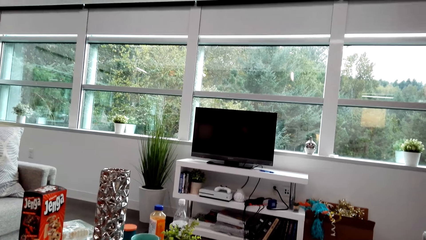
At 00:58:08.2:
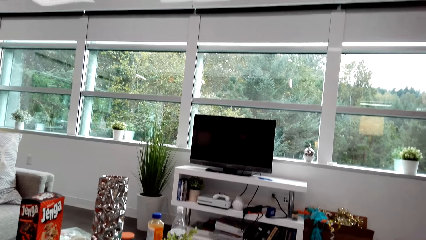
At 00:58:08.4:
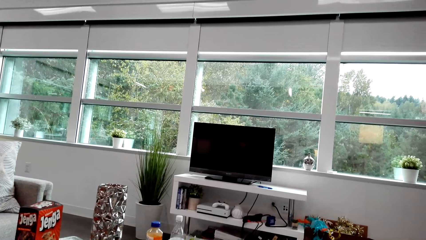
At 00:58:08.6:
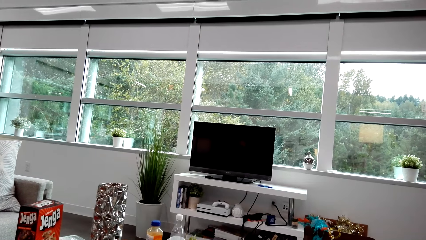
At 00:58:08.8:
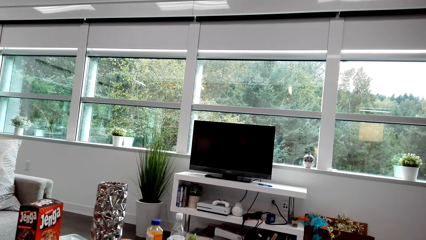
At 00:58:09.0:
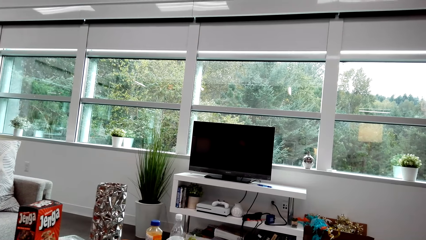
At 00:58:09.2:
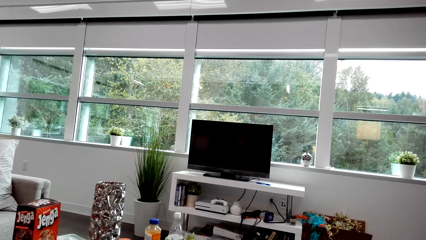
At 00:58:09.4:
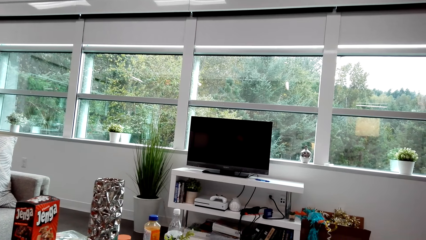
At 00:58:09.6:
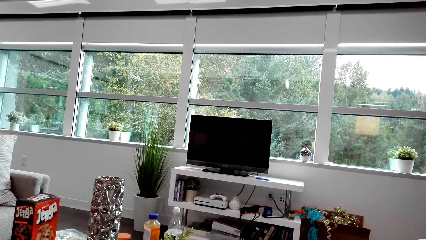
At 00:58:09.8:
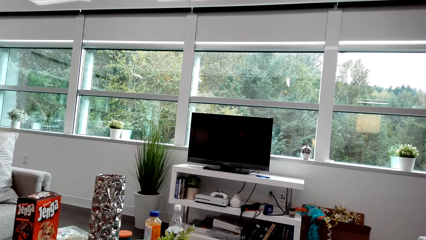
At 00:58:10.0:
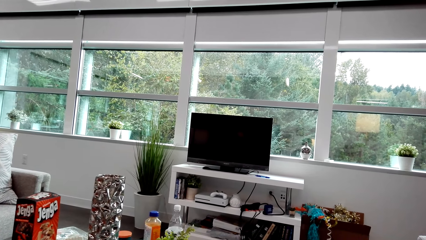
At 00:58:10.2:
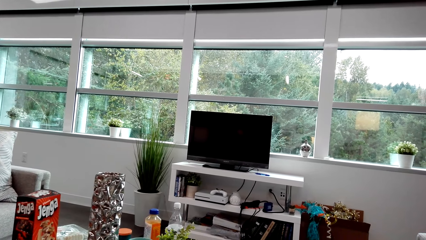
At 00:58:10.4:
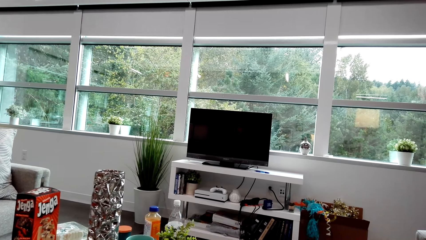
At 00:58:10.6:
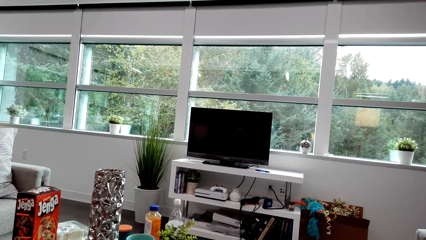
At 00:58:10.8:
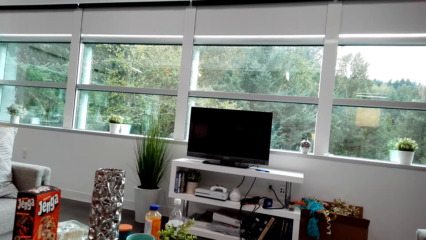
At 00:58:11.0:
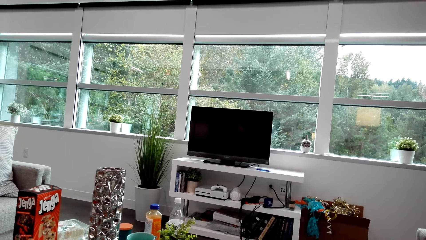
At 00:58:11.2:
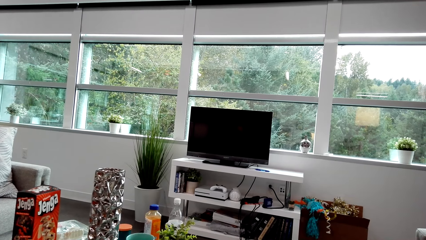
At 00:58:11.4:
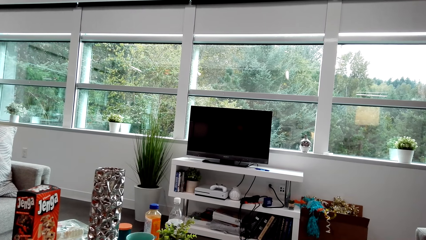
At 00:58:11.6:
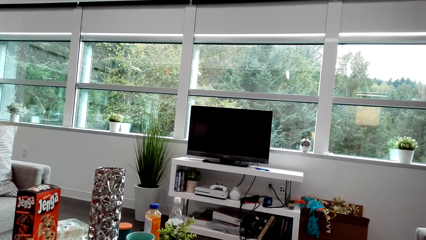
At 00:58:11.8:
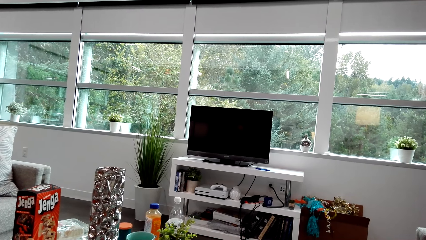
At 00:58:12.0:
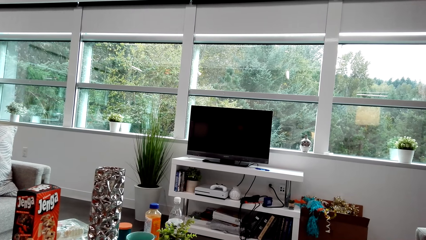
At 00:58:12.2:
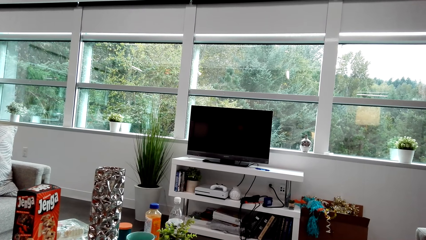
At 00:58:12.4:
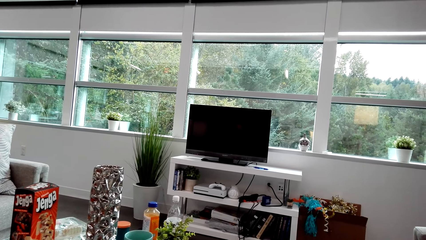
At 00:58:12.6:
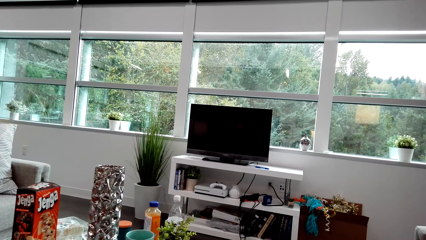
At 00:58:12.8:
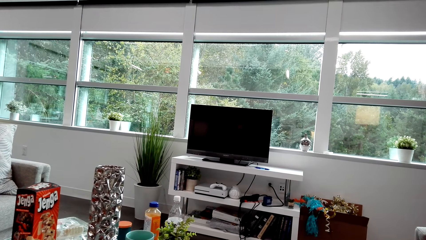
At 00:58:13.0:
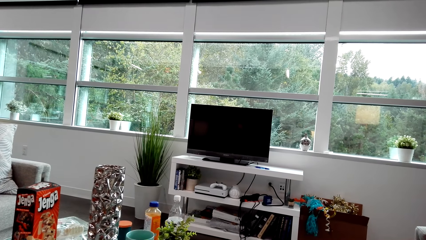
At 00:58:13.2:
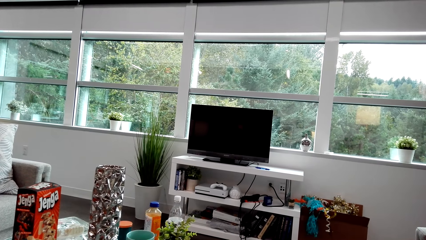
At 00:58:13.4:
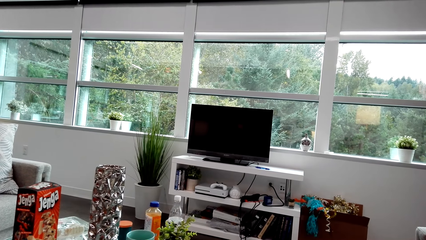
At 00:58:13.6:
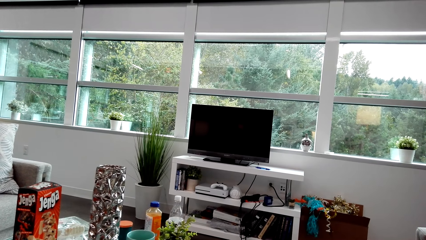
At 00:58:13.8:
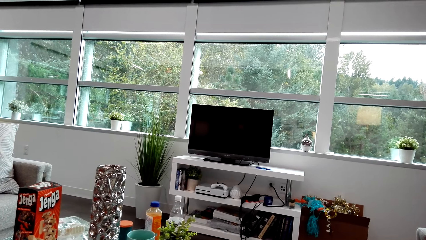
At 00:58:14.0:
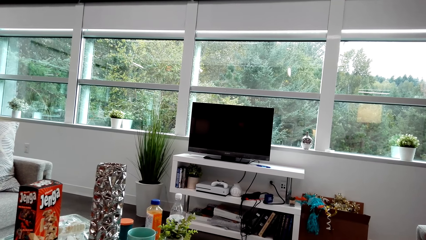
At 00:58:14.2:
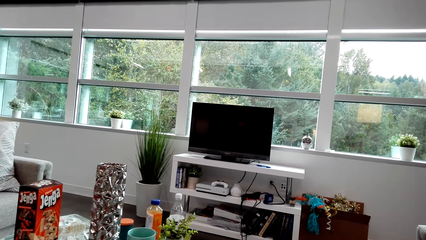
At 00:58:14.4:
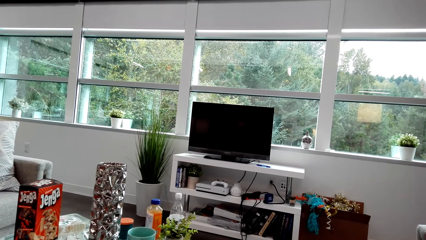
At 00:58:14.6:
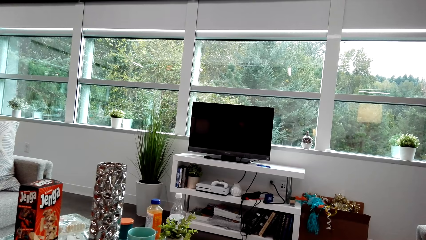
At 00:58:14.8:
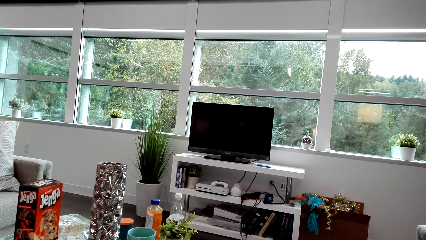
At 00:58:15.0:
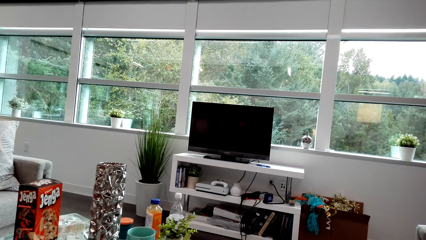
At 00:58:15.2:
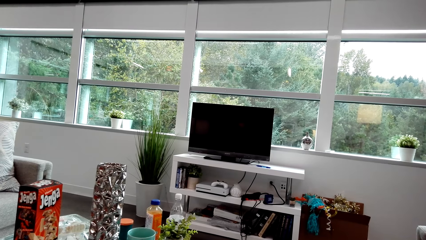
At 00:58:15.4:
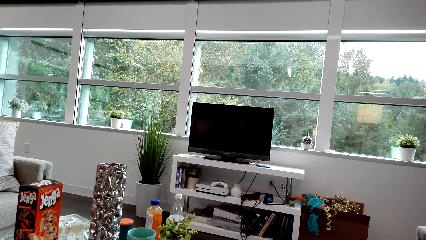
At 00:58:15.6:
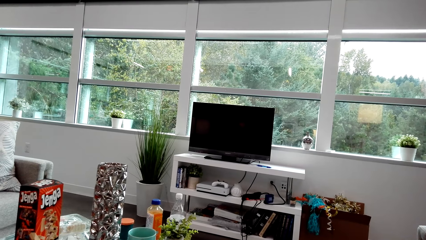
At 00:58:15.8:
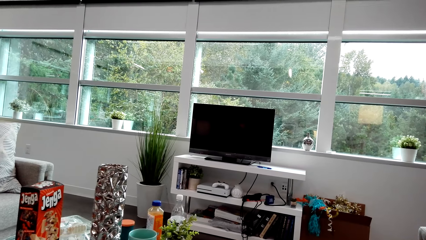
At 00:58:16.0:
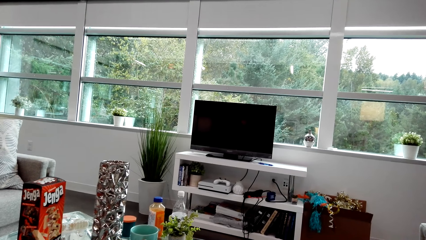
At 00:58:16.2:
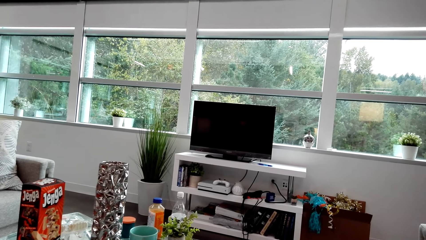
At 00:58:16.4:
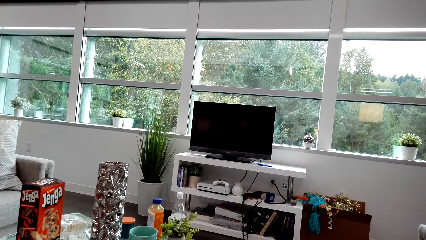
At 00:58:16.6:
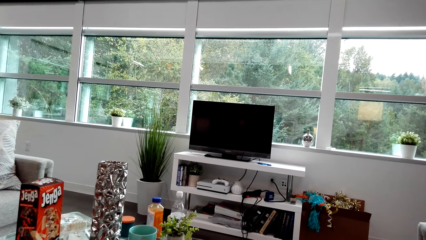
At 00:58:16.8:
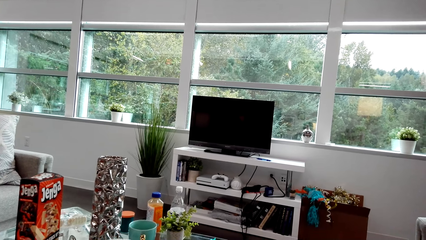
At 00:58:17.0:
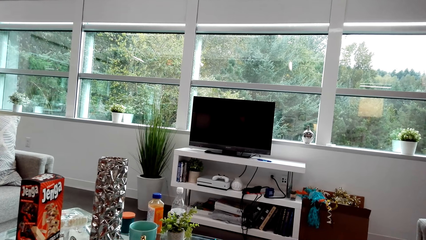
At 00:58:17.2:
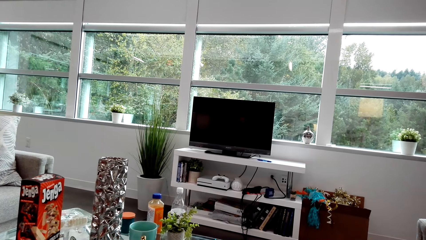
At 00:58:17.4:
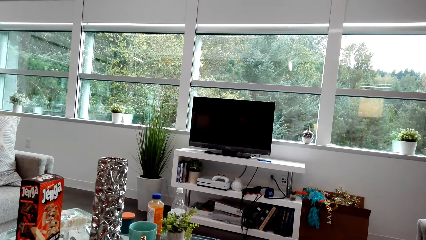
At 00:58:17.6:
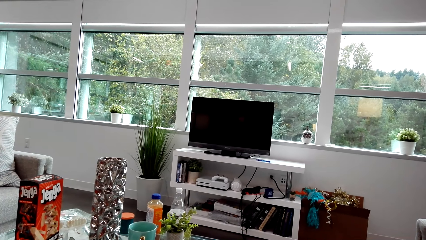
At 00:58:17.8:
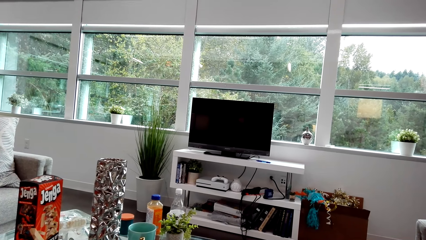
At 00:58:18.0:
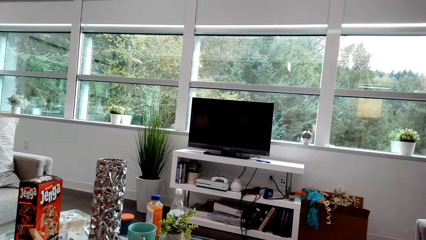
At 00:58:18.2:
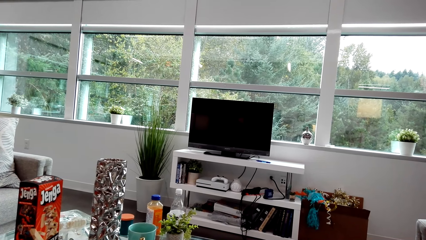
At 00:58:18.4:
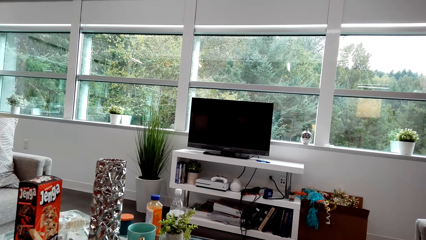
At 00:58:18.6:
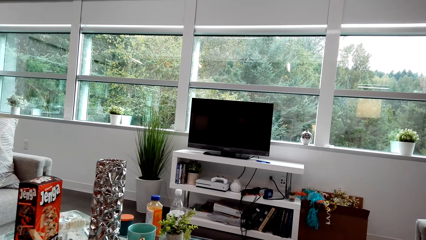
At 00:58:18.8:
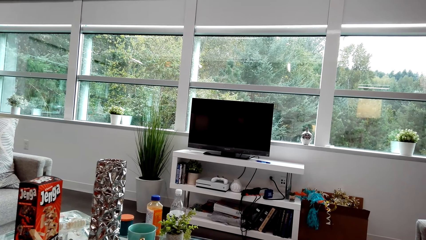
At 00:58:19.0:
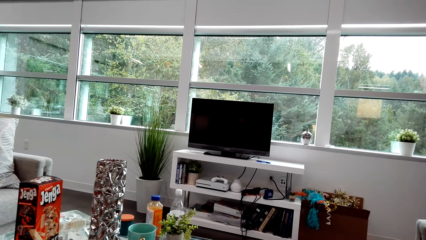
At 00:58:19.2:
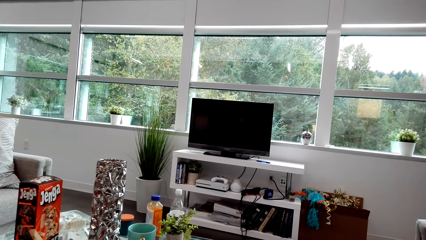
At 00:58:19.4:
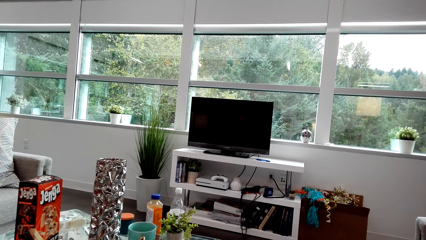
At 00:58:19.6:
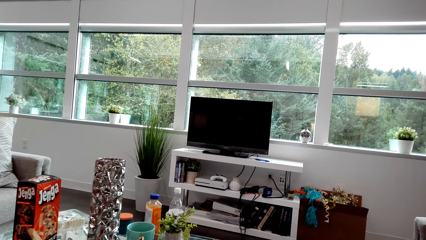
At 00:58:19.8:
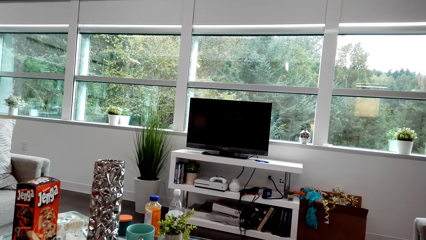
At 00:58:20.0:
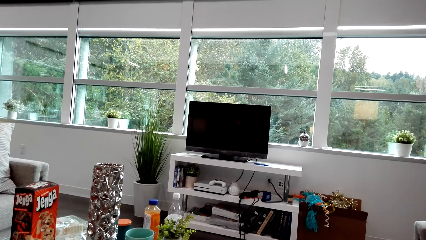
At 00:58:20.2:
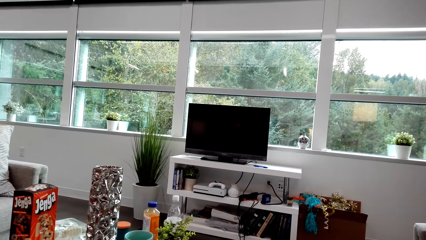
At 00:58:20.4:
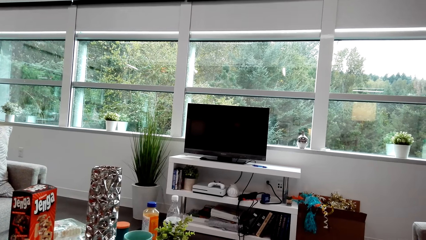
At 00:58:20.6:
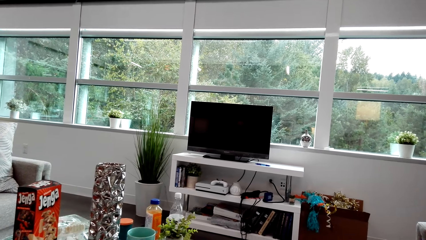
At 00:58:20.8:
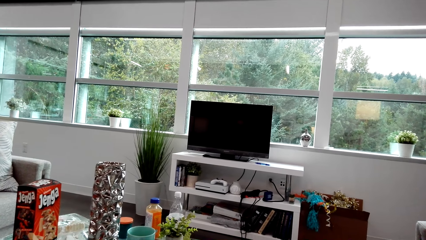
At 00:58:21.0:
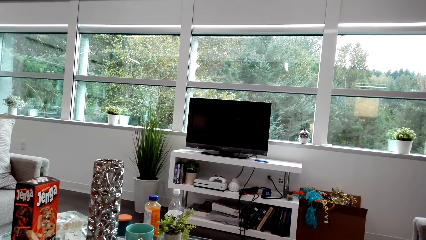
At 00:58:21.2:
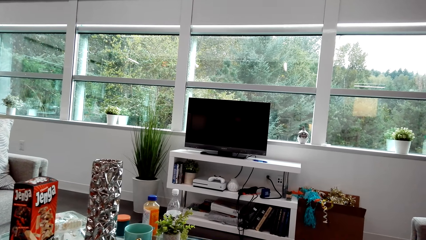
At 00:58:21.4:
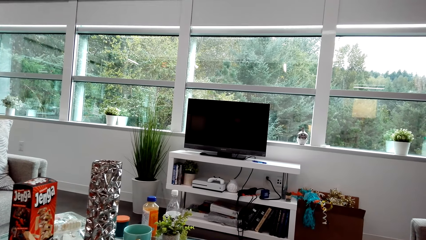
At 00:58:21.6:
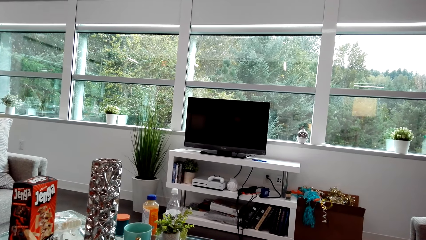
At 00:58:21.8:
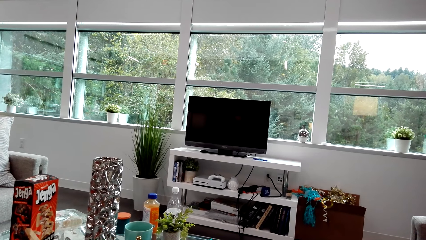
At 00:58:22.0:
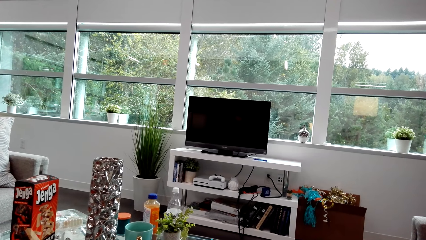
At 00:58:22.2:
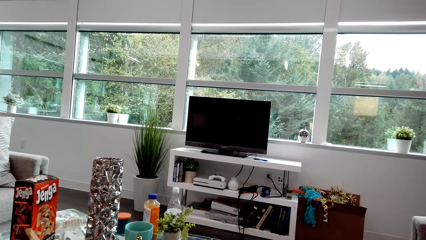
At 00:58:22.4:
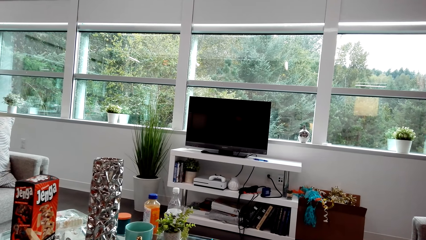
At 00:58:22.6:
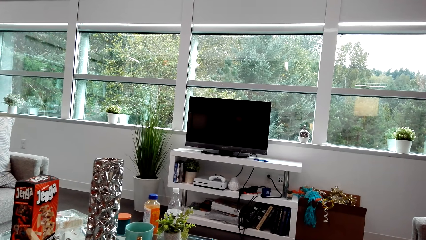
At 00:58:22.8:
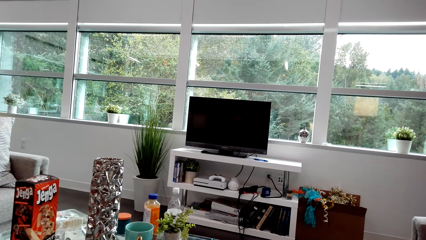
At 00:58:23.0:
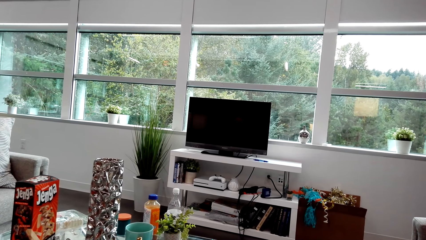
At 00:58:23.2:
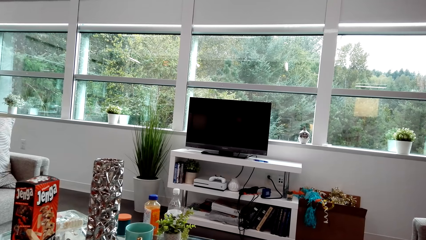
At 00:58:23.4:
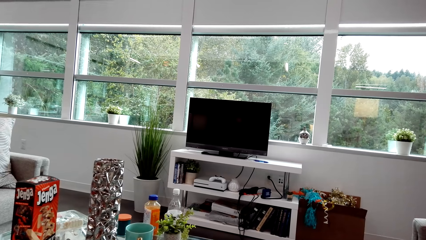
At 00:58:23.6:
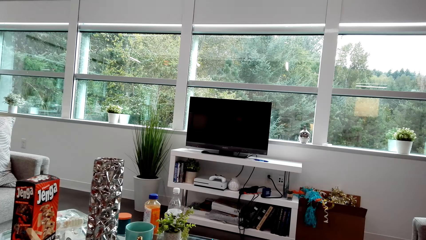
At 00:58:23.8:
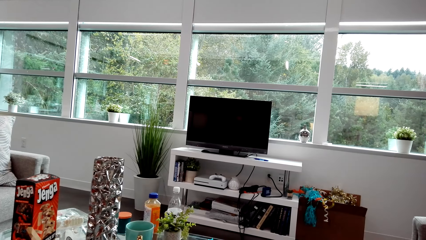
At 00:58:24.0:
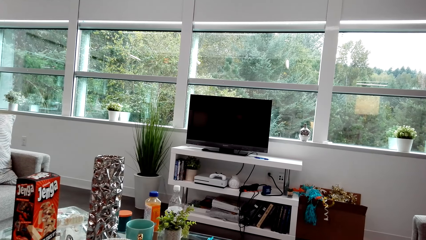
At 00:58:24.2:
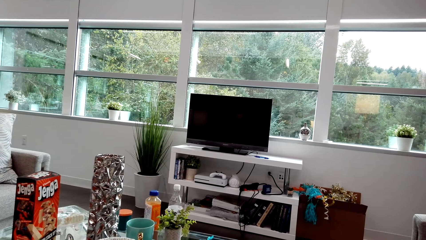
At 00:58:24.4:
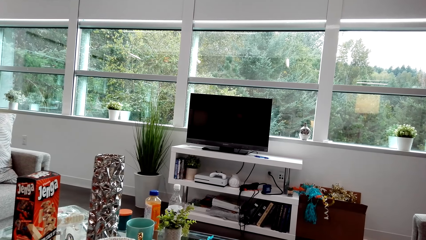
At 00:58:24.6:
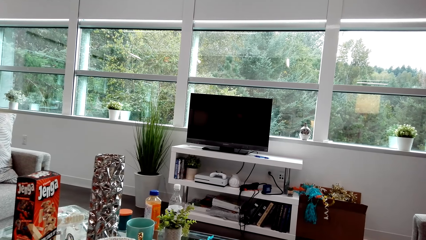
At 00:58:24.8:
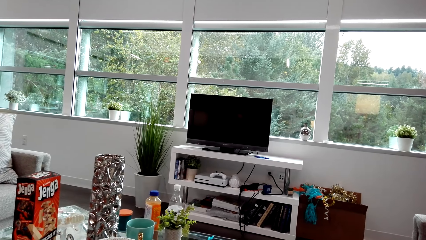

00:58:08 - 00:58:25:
A lady laughs. The camera wearer dialogues with the lady.
